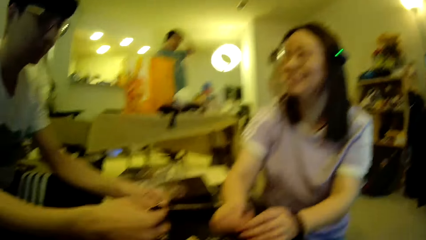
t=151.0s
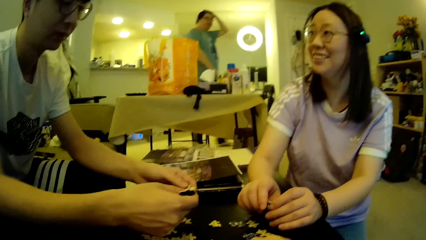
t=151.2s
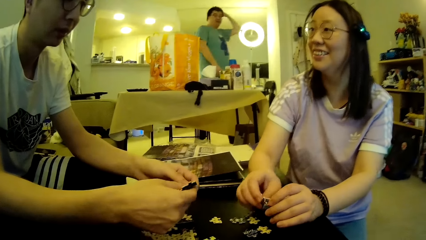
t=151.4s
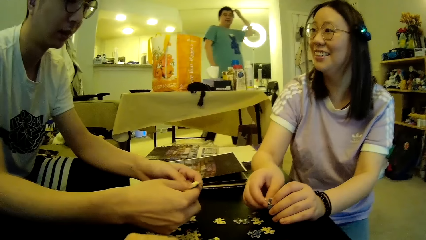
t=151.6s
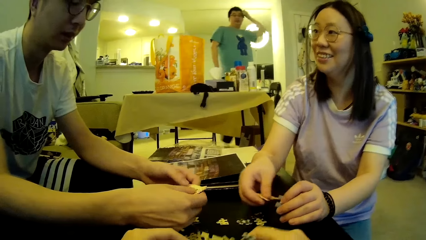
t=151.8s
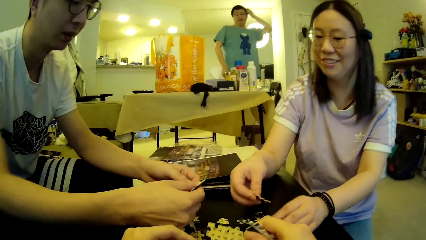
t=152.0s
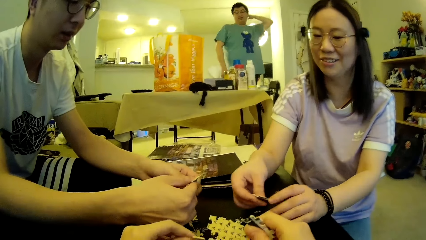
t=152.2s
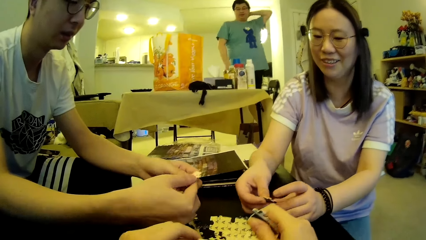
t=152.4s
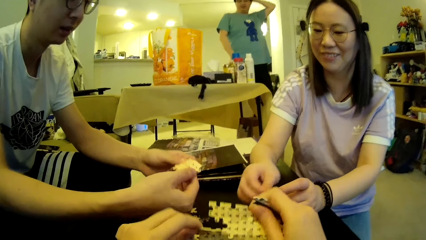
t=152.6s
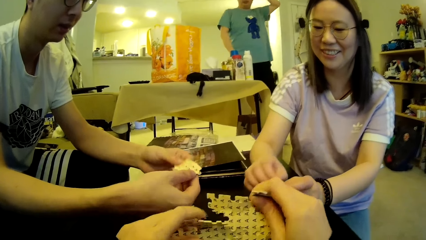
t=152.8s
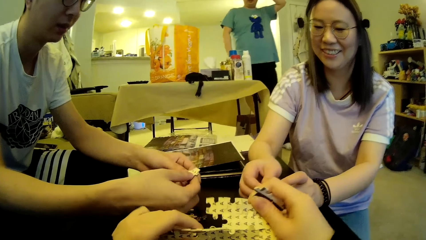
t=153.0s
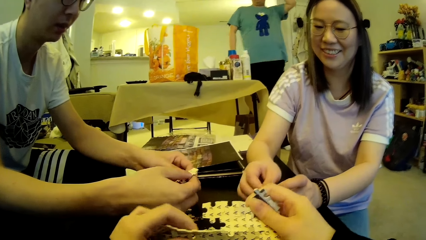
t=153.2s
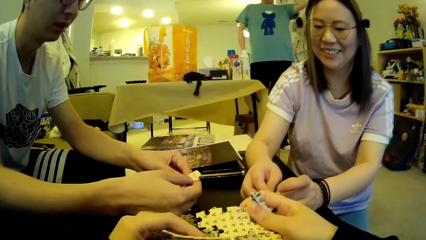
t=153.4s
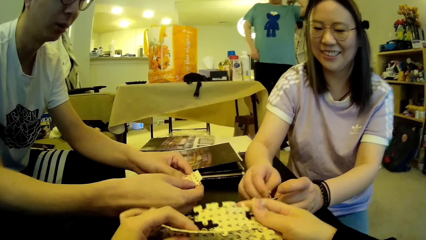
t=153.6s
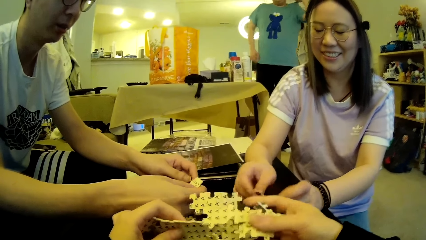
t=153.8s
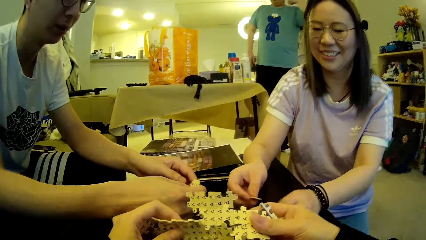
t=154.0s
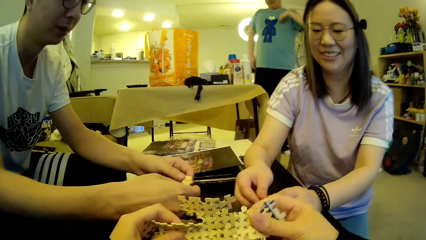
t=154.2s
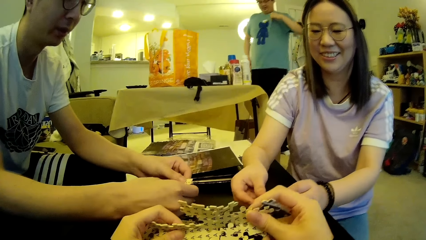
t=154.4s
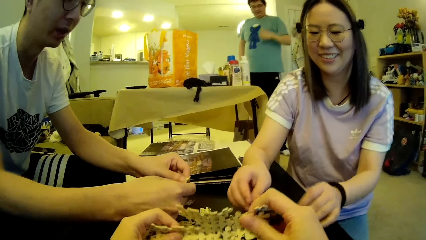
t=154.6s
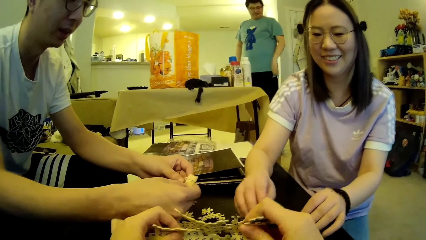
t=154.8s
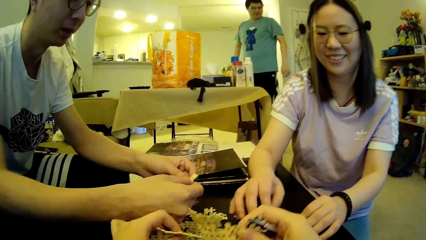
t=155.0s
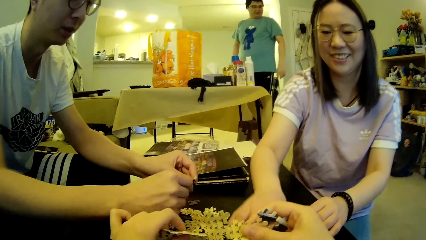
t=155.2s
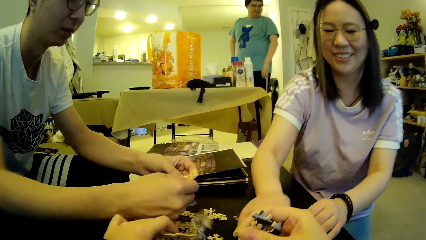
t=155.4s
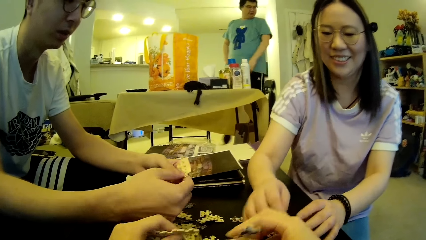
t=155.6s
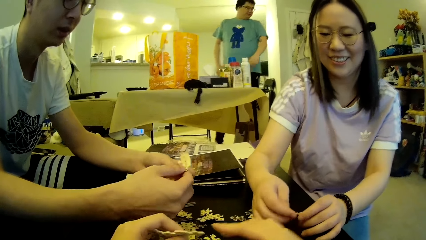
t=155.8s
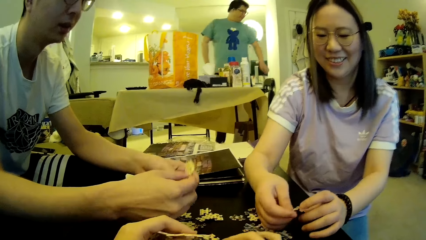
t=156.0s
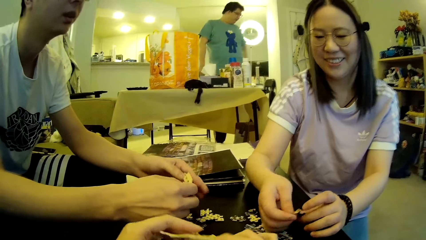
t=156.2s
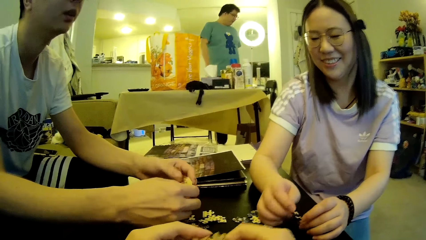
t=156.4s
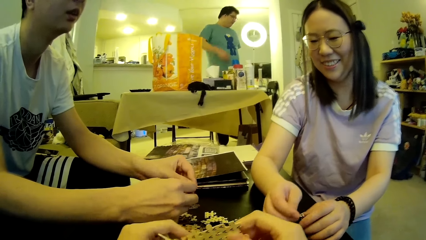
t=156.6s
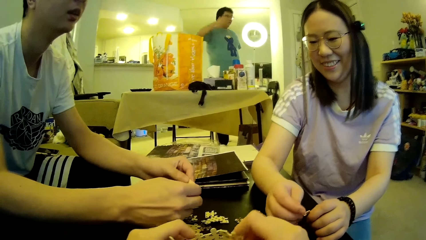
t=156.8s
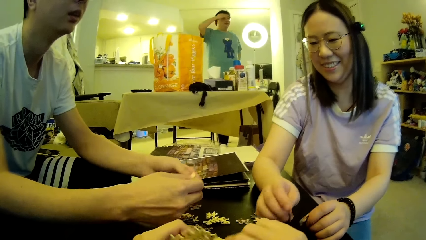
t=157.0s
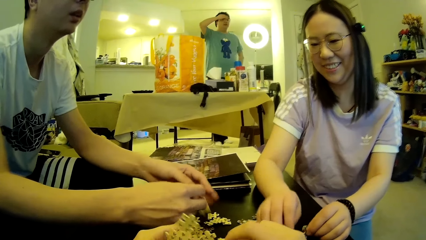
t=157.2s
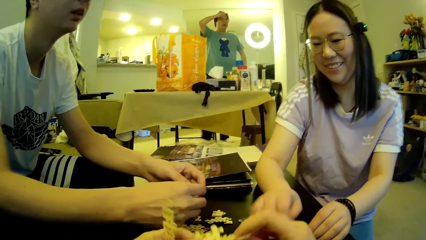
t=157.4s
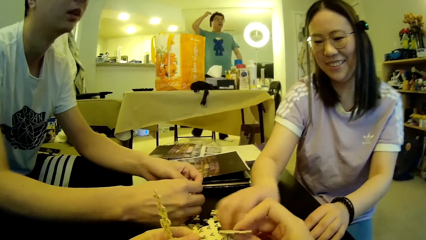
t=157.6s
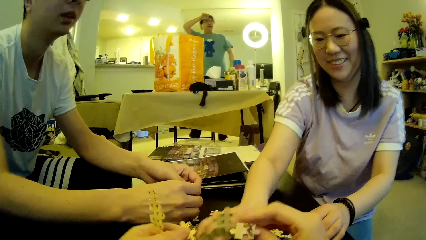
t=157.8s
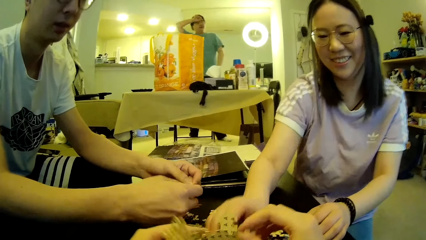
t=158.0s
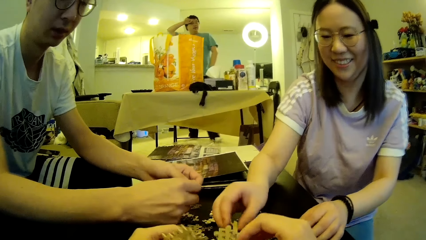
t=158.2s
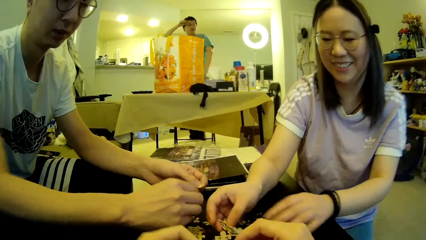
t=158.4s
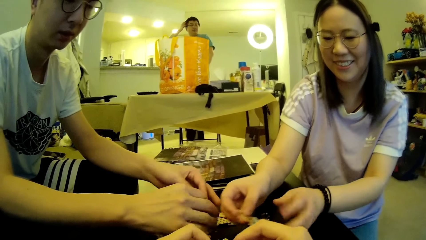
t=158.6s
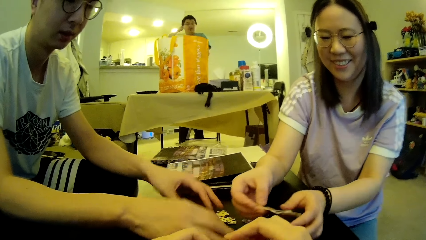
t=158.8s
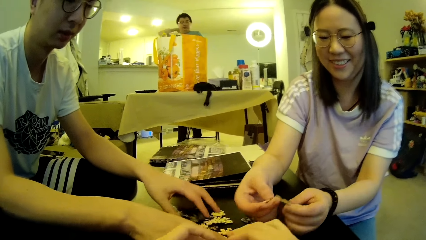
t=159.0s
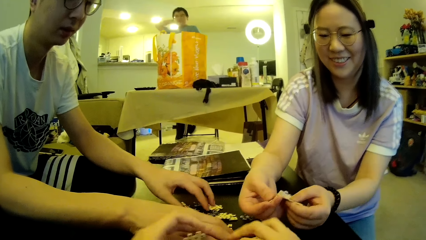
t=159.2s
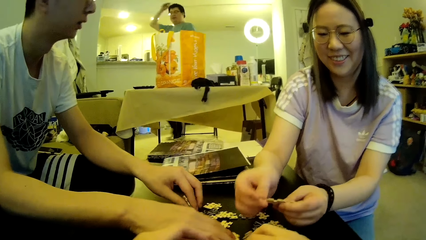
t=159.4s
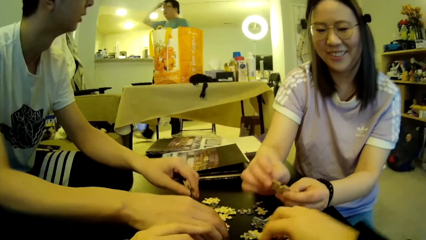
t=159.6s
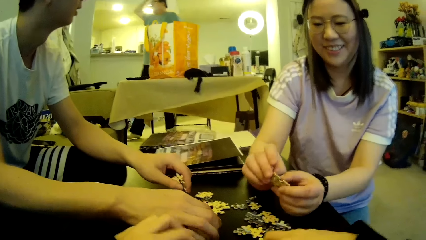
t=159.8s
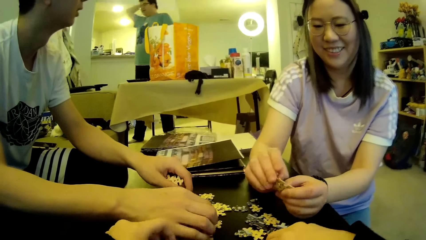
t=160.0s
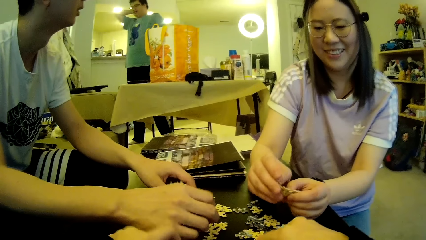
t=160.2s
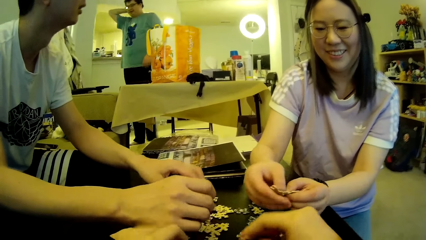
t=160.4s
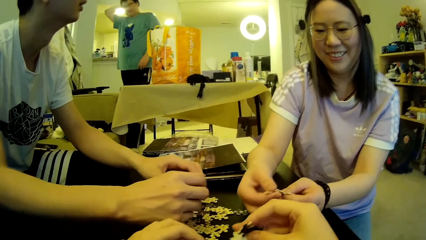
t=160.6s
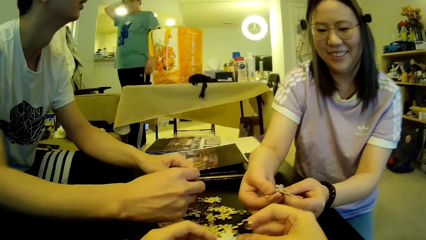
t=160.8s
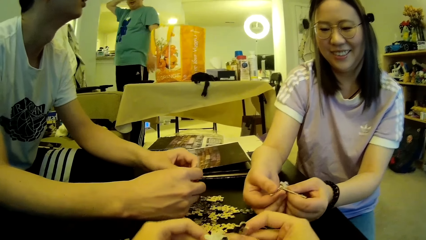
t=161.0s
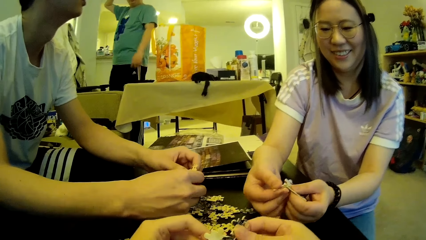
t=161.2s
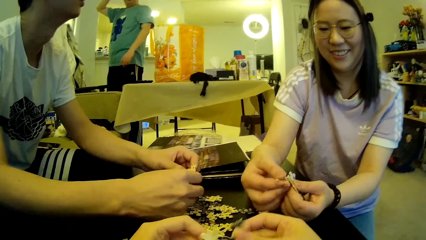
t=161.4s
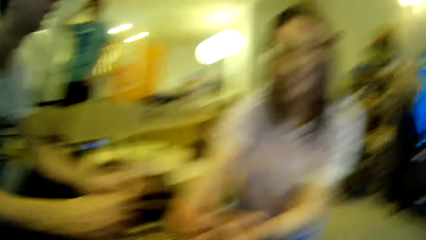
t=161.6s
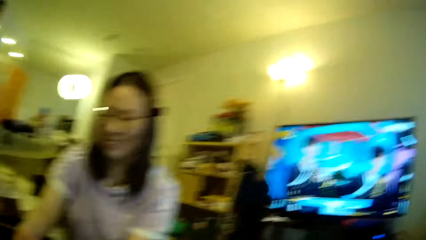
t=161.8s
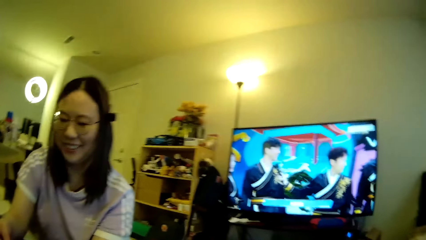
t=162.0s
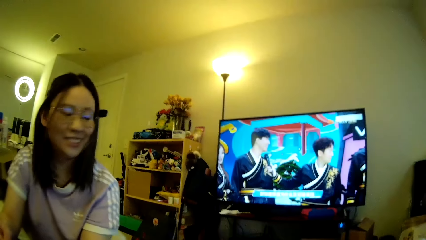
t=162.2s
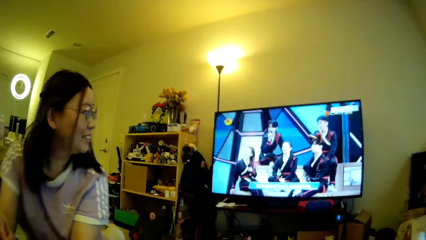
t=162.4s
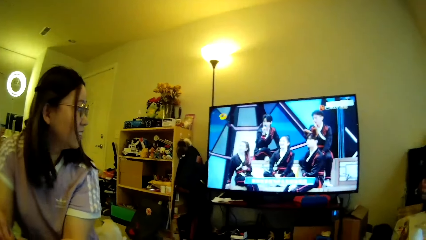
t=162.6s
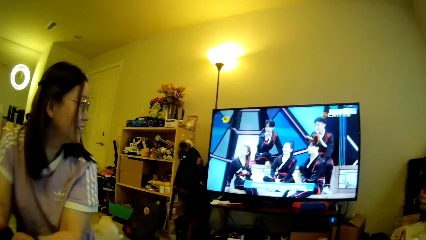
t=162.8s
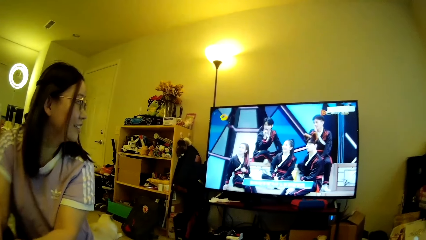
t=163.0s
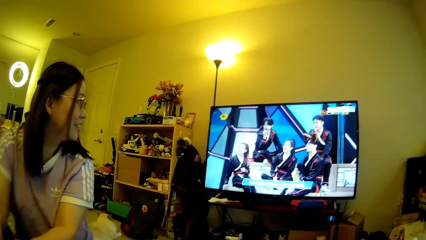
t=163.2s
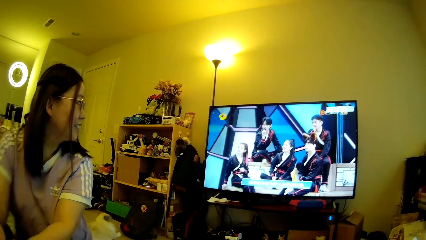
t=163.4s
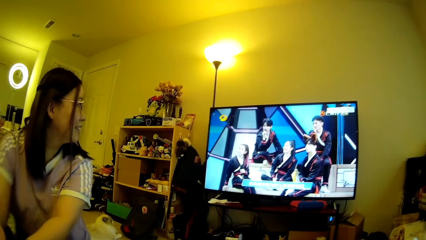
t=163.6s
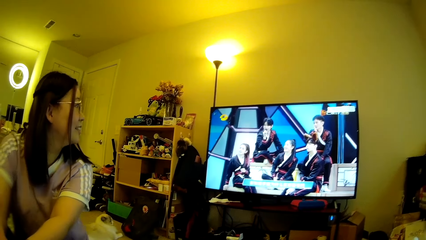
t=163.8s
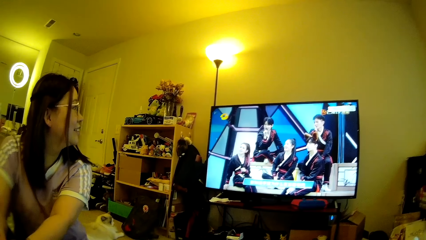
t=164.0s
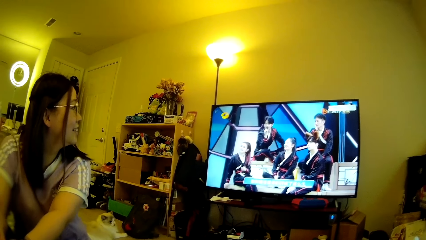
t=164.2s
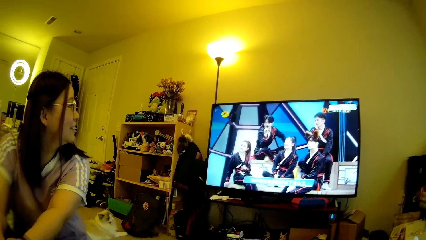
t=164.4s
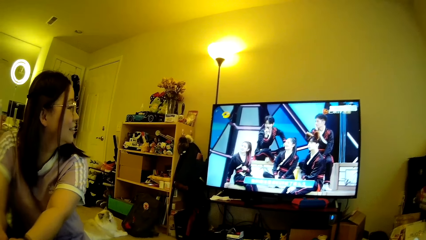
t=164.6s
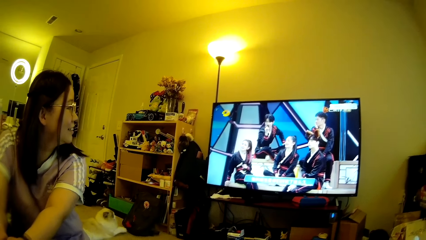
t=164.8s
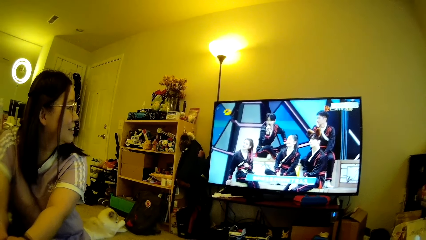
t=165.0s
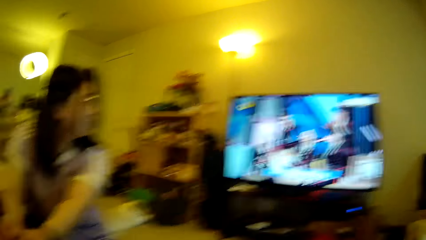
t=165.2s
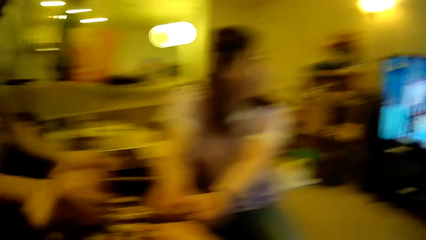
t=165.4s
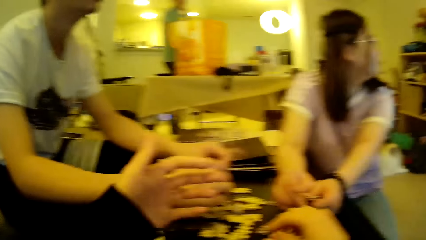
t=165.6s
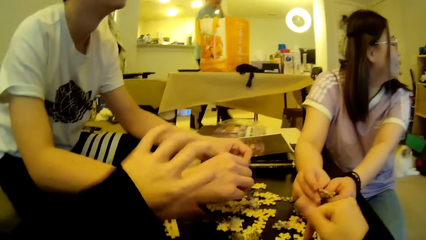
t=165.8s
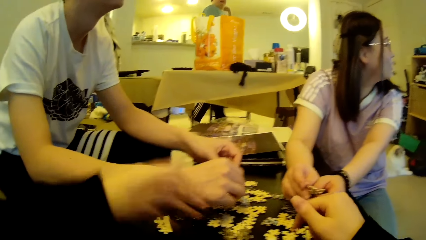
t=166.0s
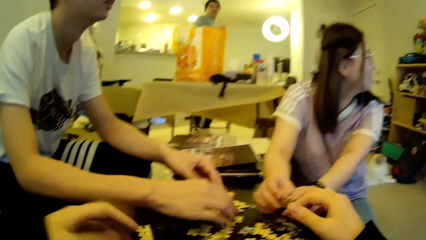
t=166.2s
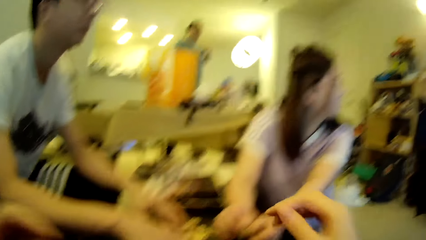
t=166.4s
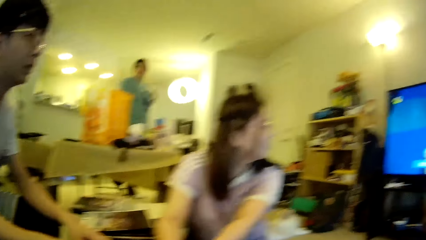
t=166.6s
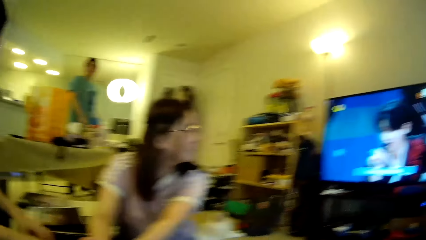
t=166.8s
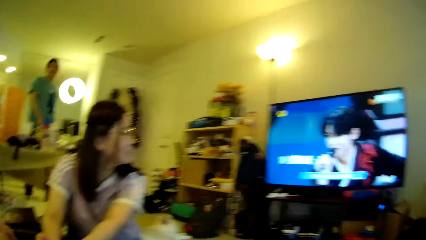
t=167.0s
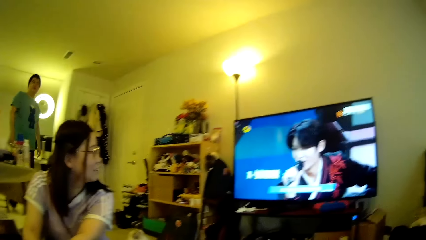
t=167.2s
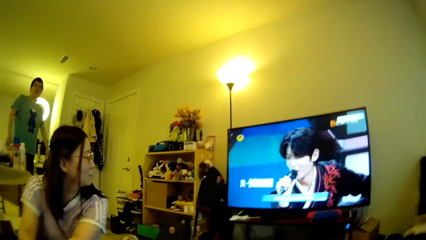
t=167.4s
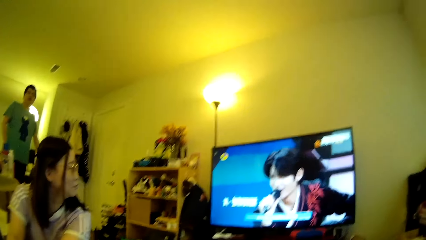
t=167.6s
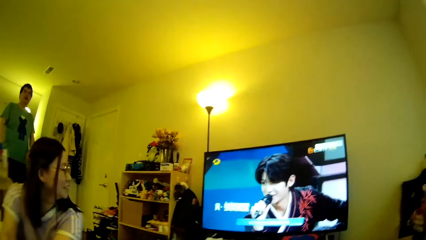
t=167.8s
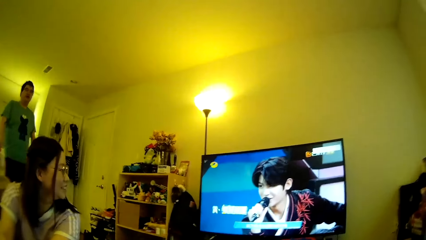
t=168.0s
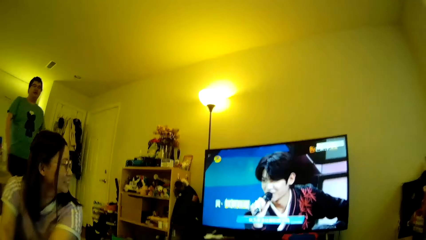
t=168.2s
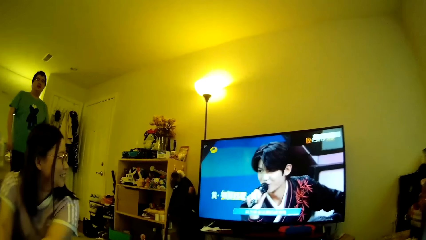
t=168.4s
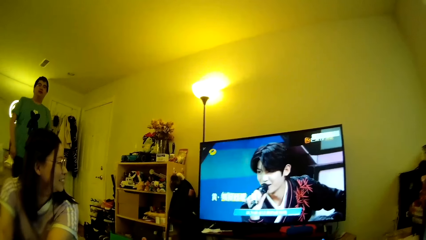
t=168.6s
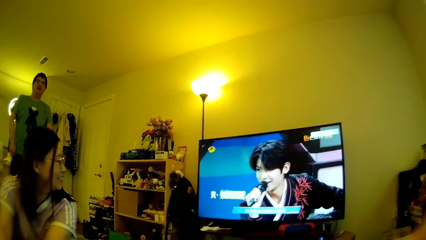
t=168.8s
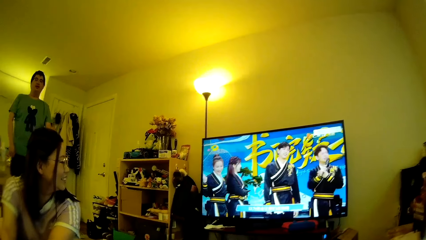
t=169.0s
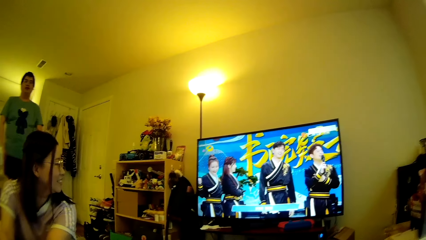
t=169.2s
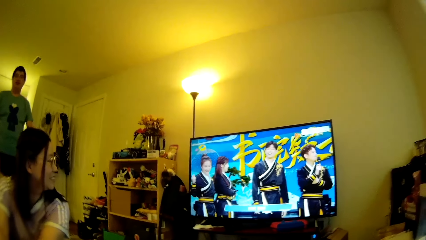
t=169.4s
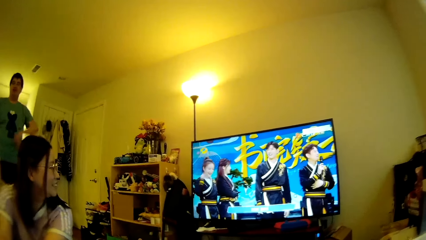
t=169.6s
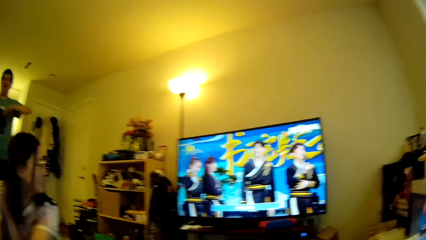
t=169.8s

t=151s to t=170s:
A man adjusts his hair. He steps forward. The camera wearer removes the model pieces from the mat. Another man straightens the model pieces. A lady moves the model pieces. The first man steps forward. He looks around. He adjusts his hair. He walks around in the house. The lady straightens the model pieces. The first man steps forward. The camera wearer looks at the television. The lady looks at the television. The camera wearer looks around. They shake the left hand. The first man steps forward. The camera wearer lifts the hands. They look around. The lady looks at the television.
